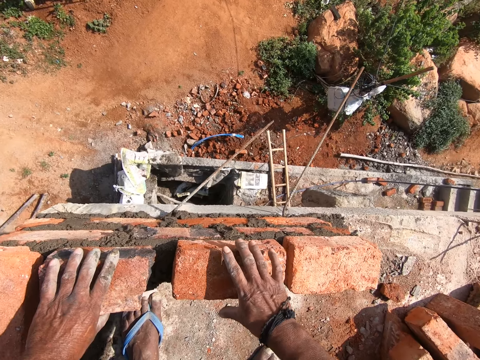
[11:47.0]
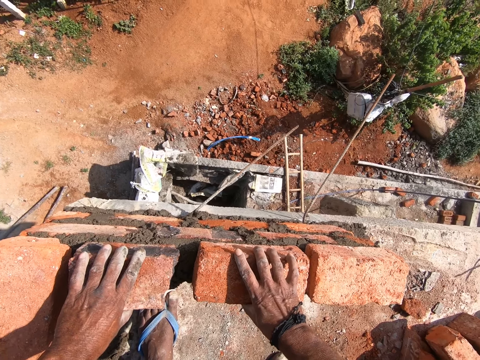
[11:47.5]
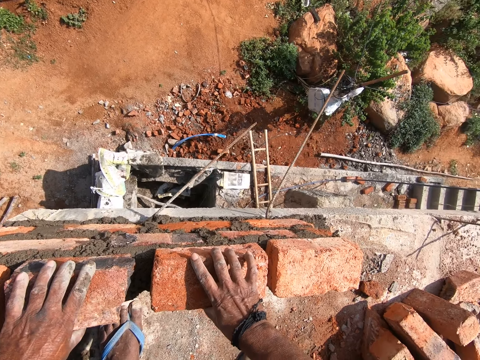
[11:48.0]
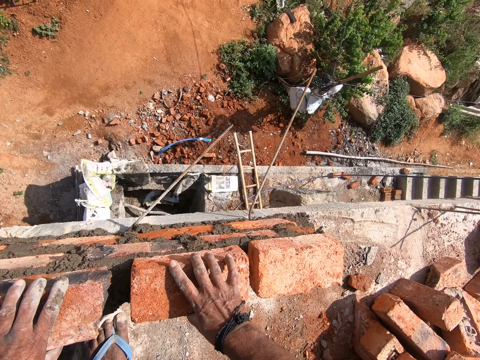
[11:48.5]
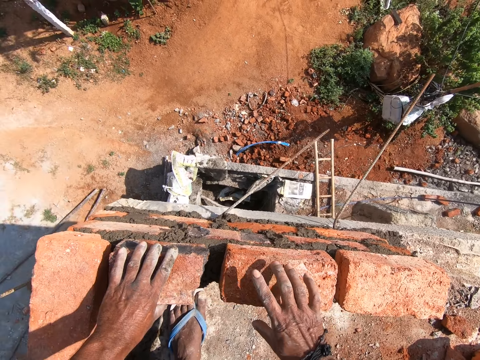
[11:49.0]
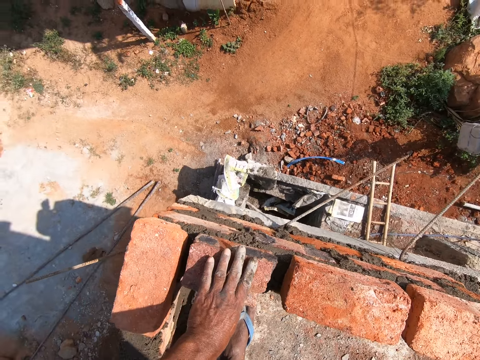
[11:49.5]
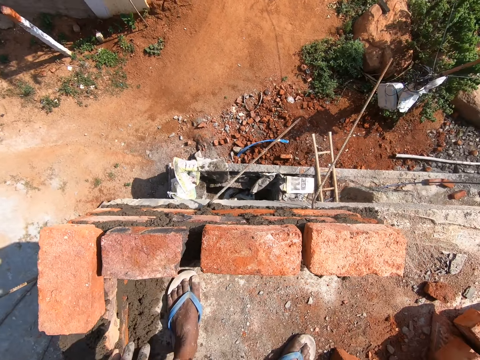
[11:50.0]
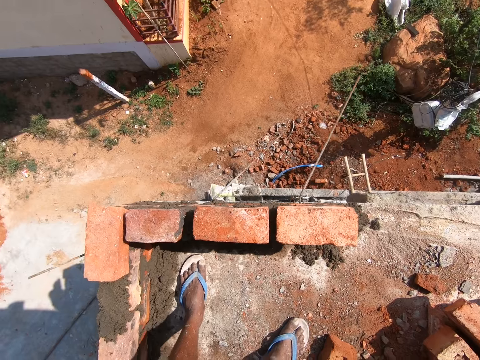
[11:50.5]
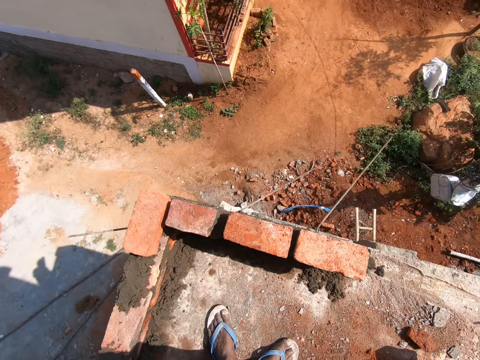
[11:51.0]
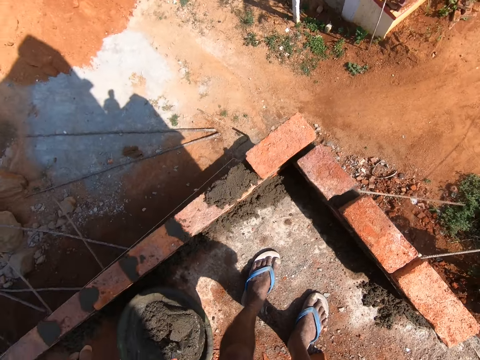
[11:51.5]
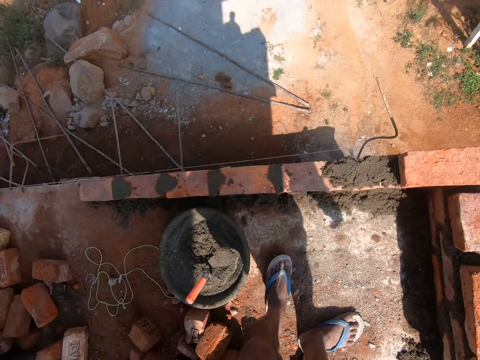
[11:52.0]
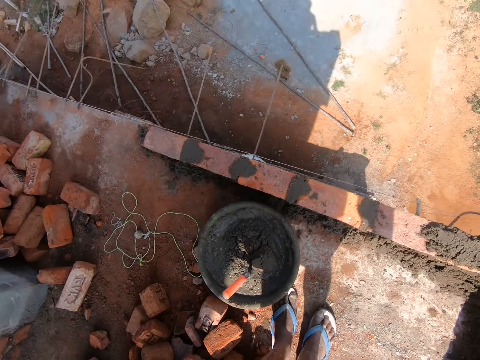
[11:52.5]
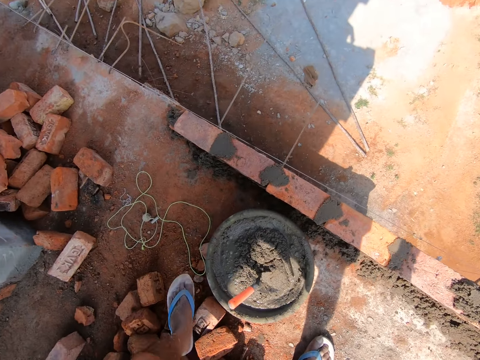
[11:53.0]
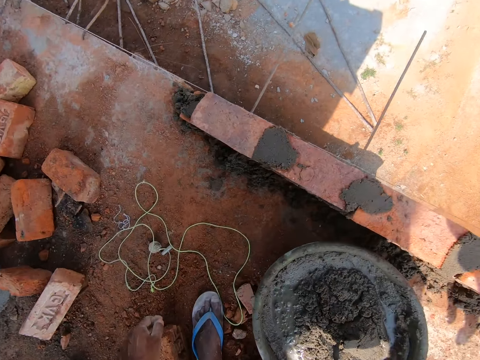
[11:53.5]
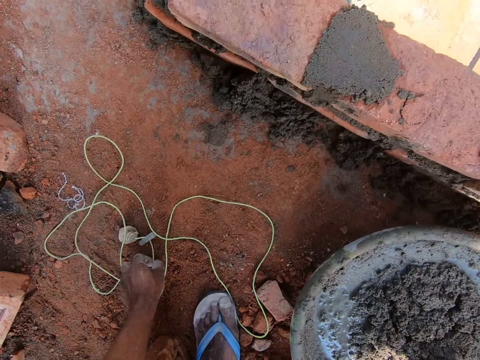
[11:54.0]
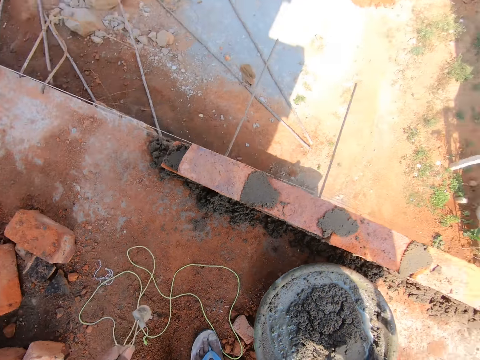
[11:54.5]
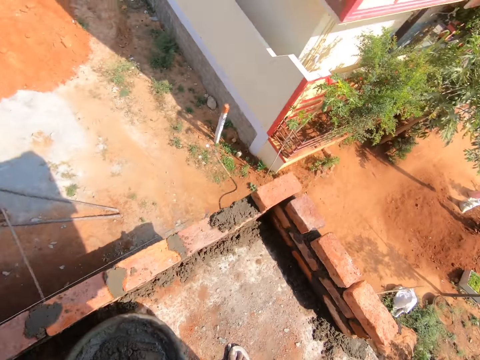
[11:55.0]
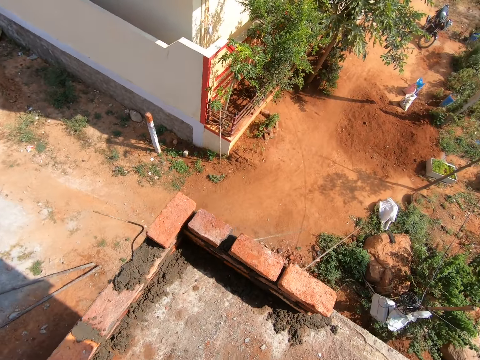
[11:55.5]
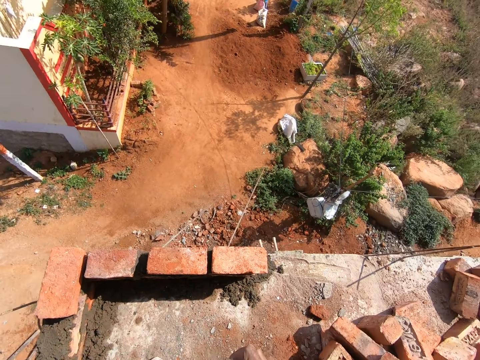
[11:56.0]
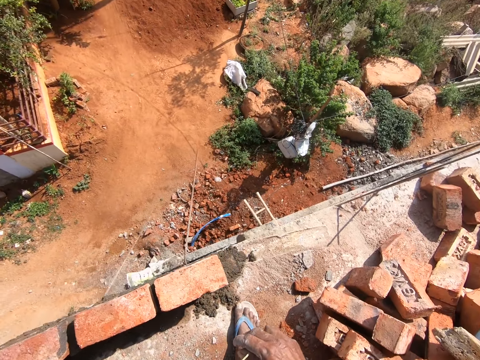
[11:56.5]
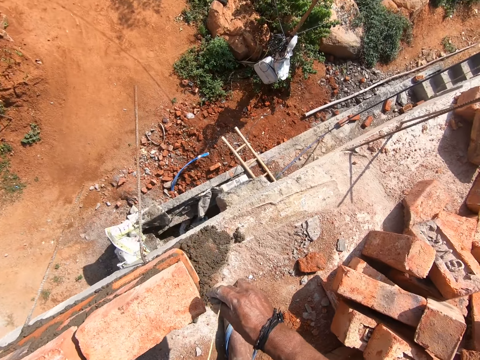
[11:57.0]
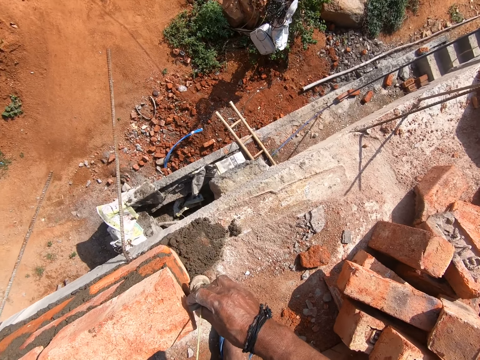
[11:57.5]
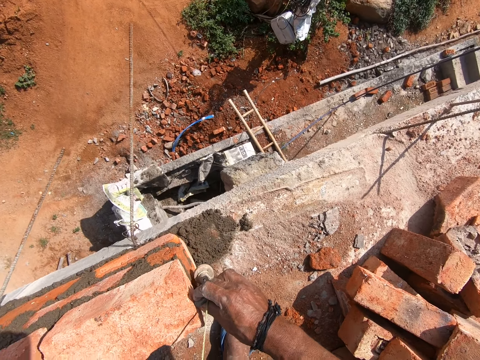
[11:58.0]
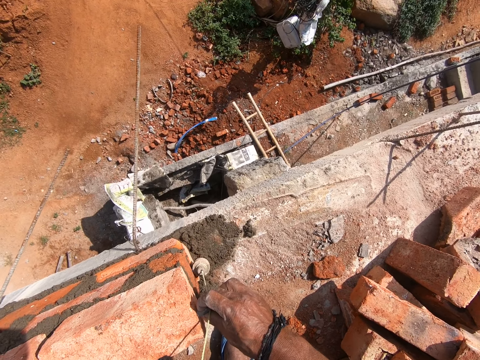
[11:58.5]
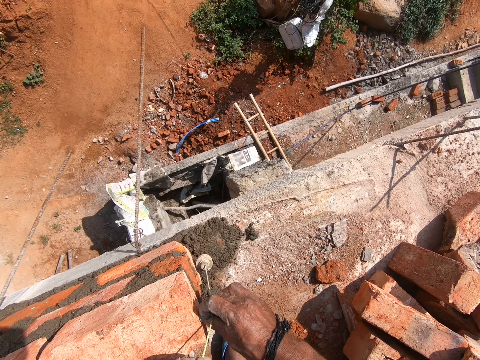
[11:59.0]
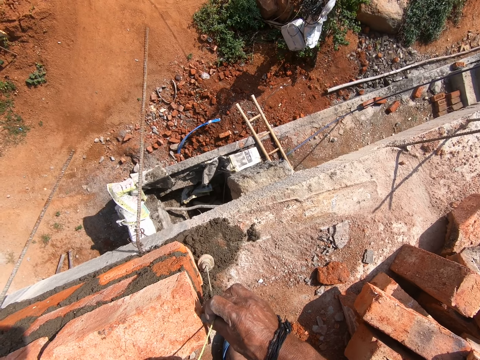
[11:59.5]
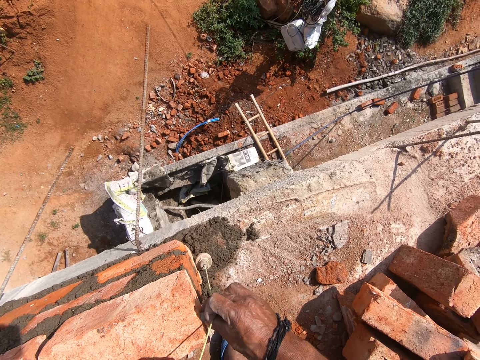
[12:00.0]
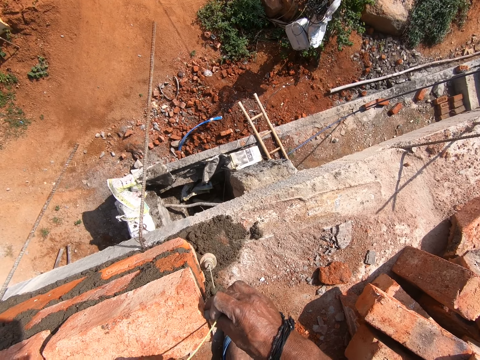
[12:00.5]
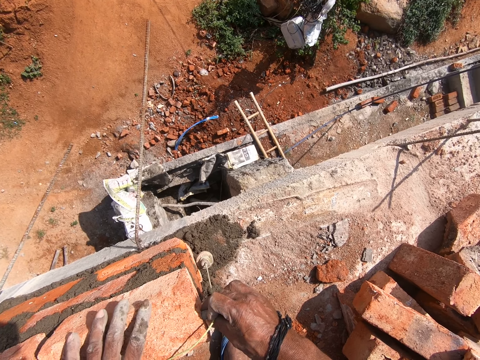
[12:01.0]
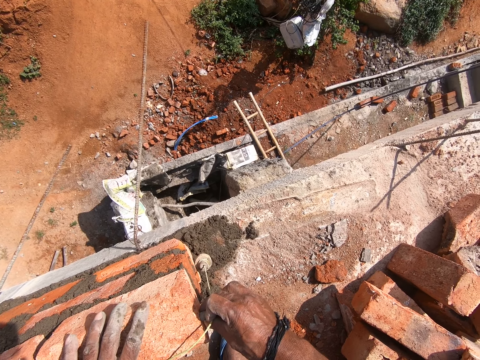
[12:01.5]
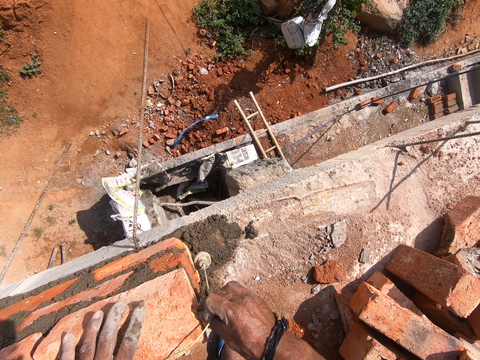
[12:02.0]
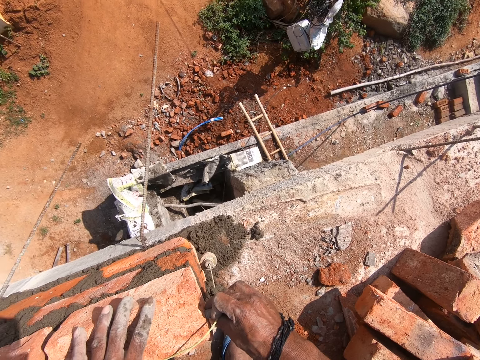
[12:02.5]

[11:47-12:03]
The camera wearer adjusts the brick. They walk around. They look around. They pick a plumb bob. They touch a rope. They look around. They measure the brick with the plumb bob. They touch the bricks.

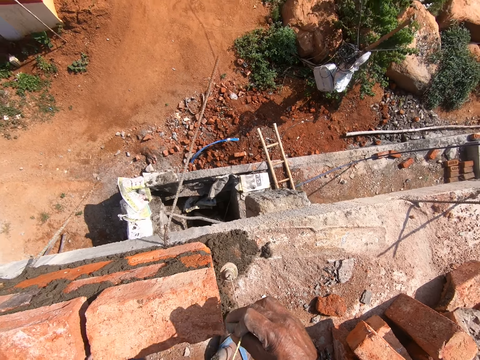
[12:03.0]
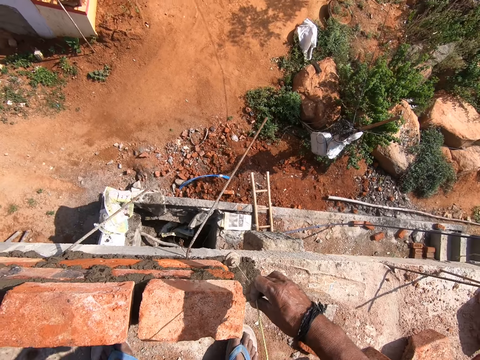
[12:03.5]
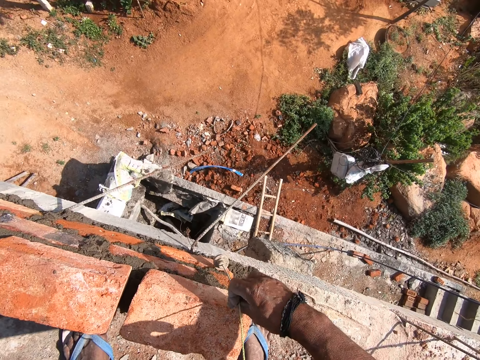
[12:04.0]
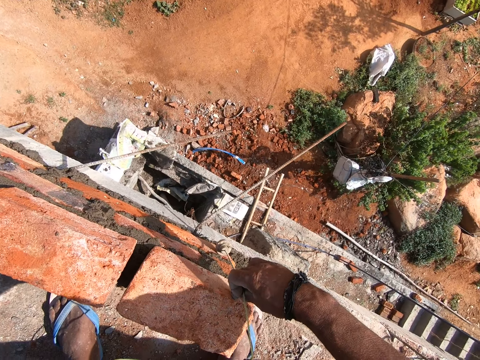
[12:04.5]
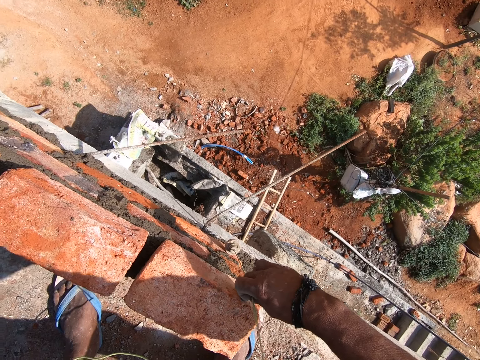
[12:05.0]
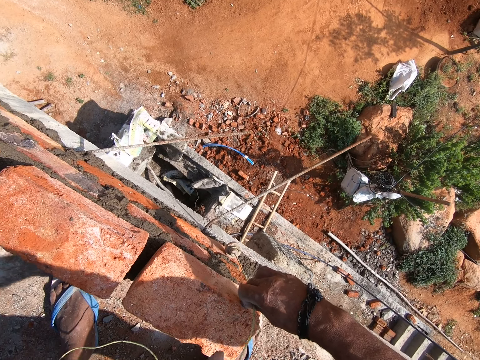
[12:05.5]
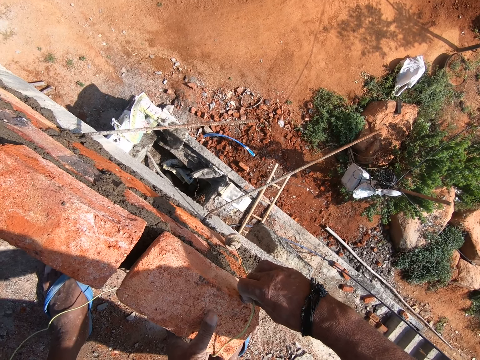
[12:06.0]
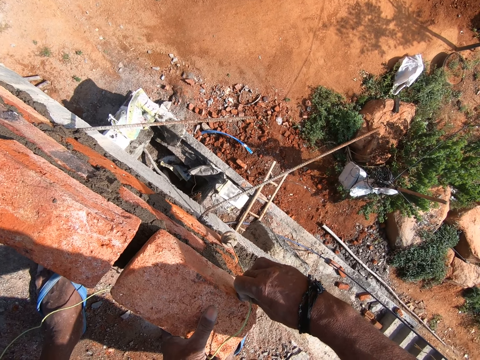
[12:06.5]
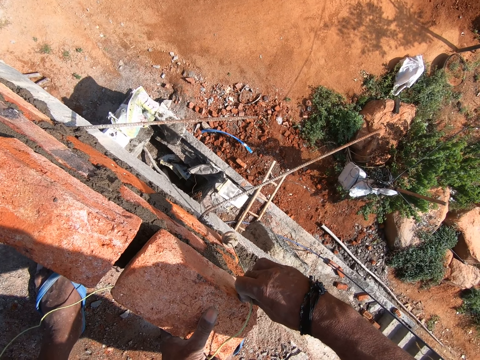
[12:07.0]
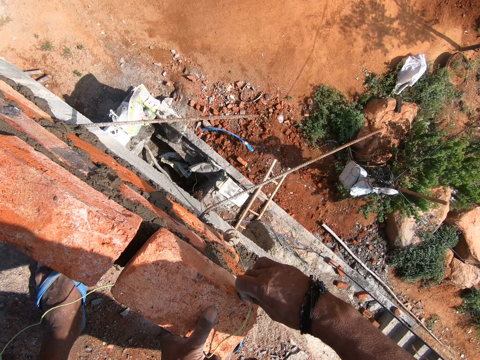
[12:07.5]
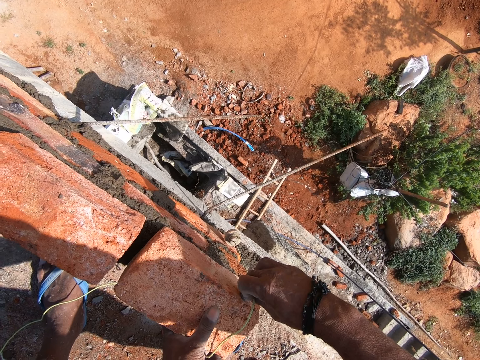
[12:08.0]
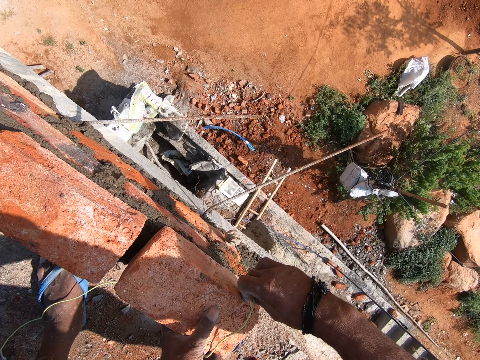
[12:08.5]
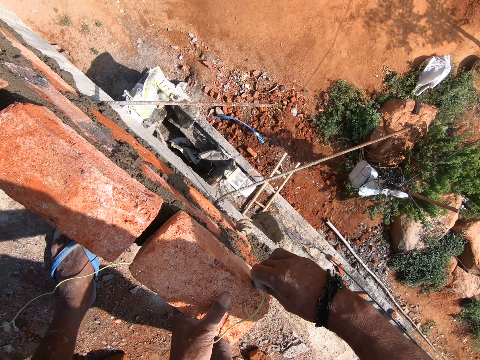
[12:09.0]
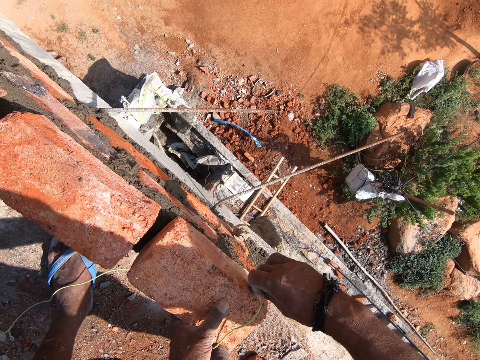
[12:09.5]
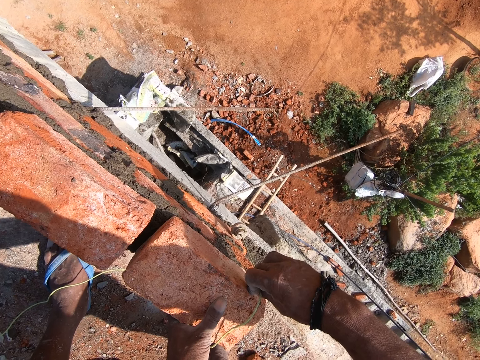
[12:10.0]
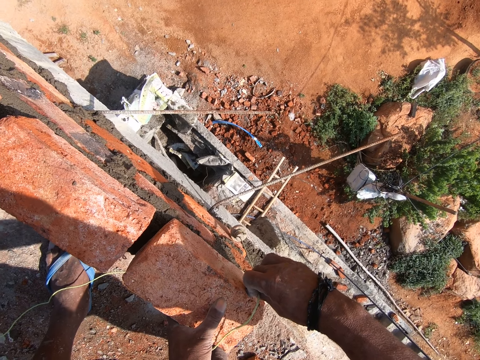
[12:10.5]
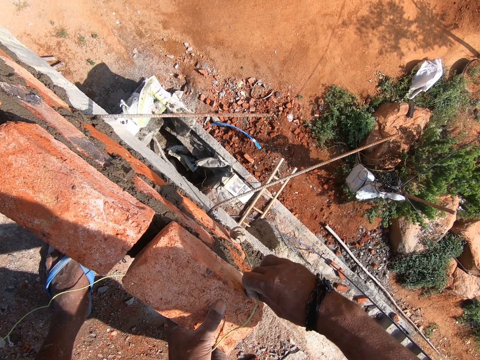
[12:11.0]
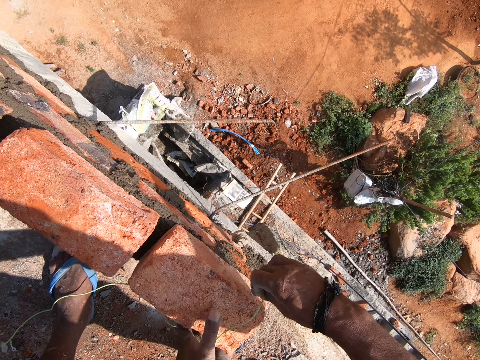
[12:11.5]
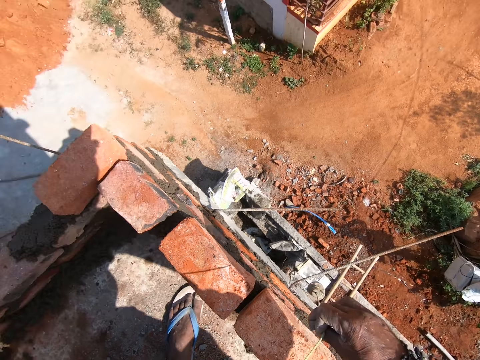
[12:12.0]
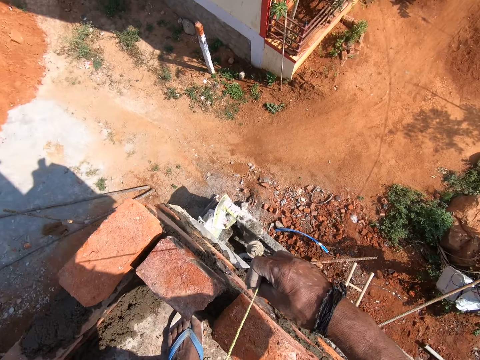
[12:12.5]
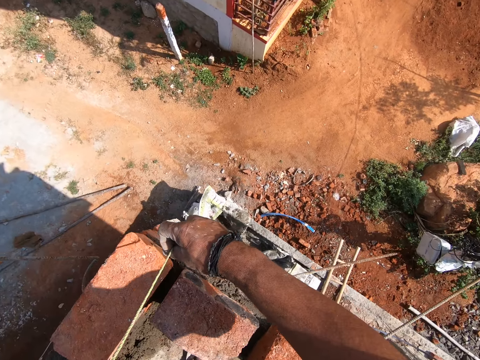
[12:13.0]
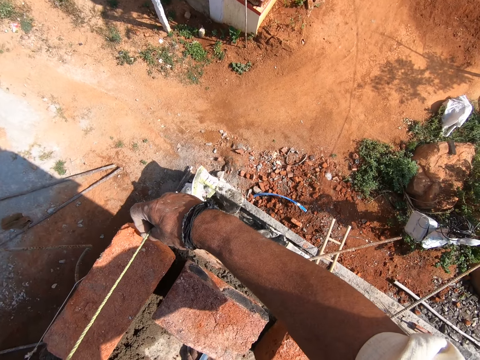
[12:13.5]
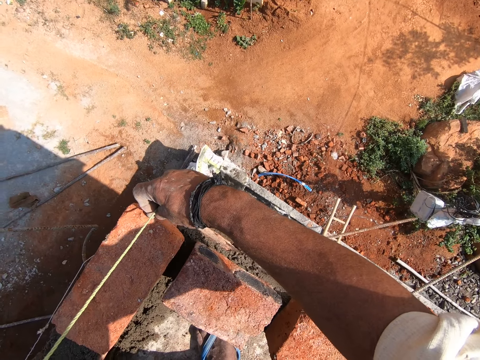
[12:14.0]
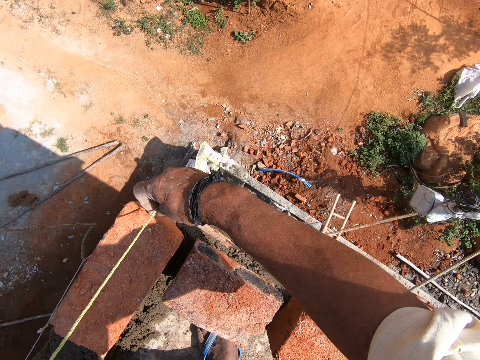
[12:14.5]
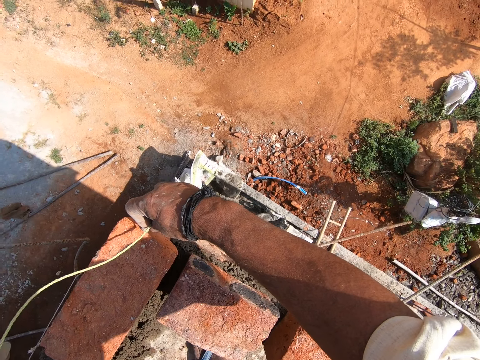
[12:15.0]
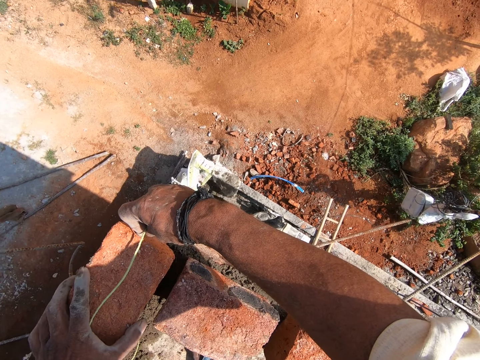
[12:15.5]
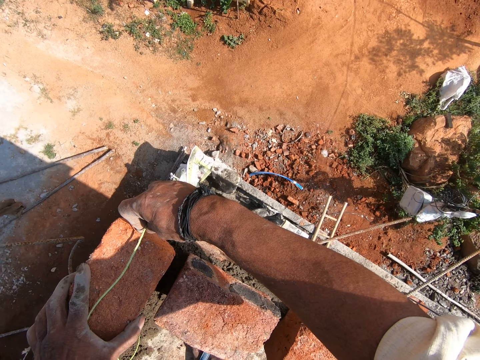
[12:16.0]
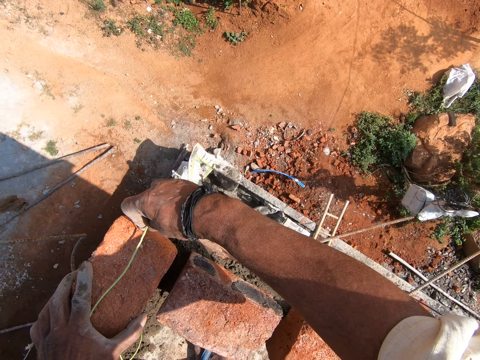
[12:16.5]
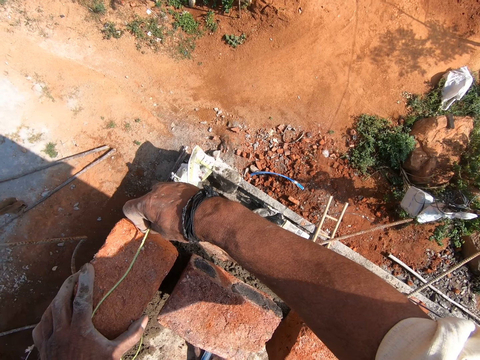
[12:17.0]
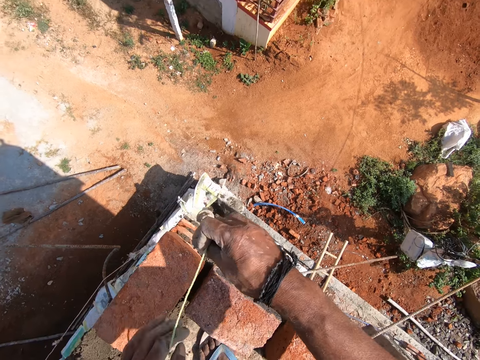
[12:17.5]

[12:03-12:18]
The camera wearer touches the rope.
